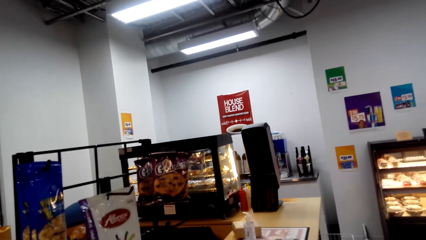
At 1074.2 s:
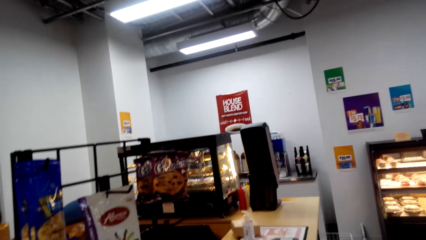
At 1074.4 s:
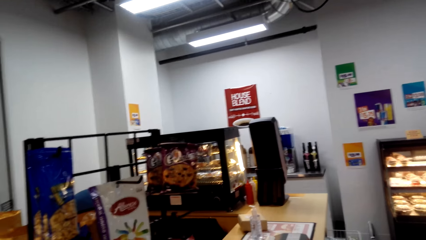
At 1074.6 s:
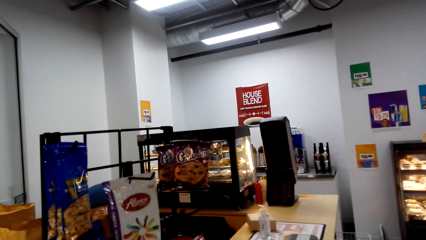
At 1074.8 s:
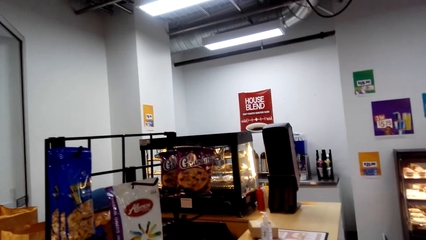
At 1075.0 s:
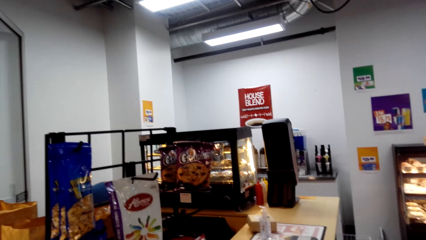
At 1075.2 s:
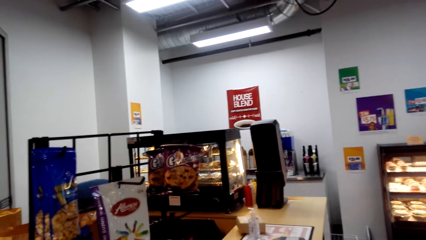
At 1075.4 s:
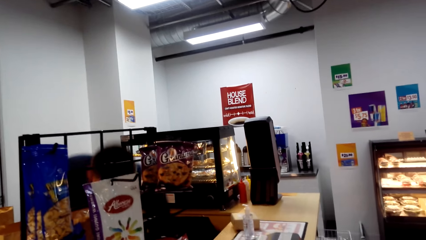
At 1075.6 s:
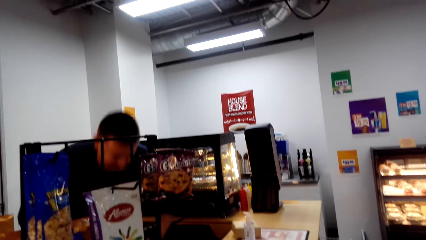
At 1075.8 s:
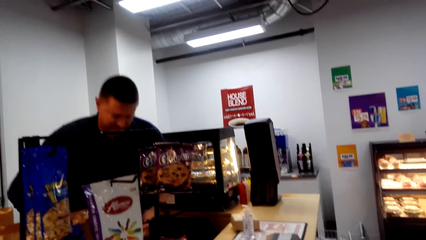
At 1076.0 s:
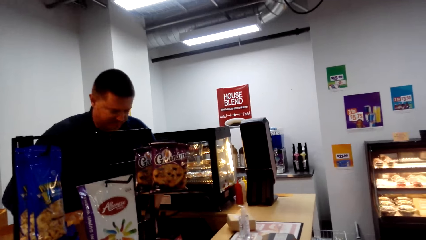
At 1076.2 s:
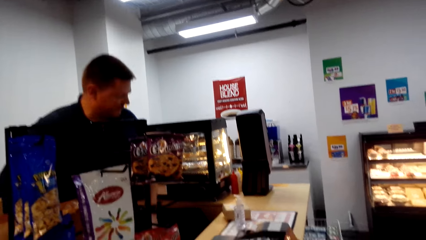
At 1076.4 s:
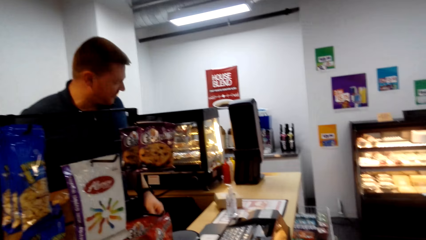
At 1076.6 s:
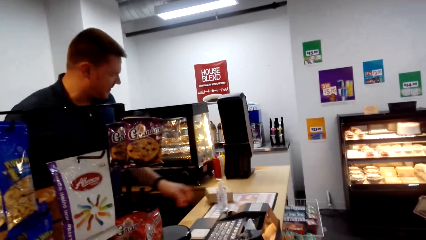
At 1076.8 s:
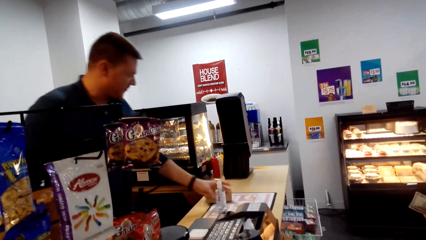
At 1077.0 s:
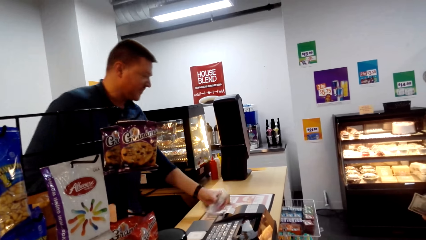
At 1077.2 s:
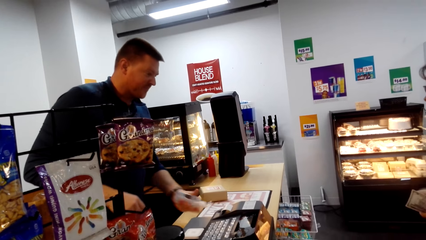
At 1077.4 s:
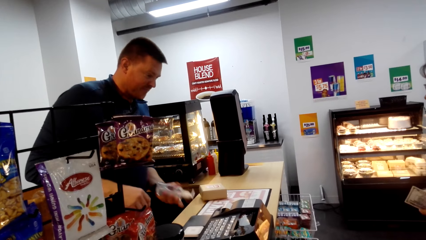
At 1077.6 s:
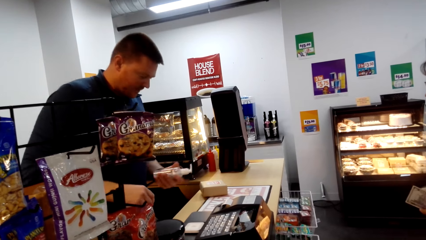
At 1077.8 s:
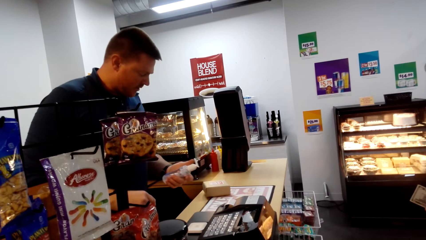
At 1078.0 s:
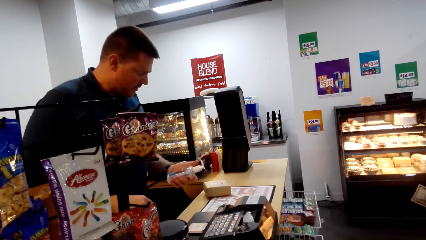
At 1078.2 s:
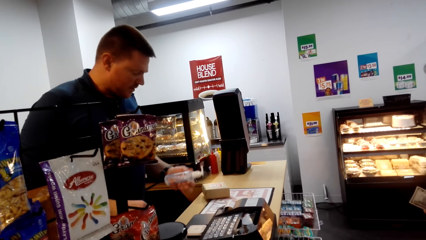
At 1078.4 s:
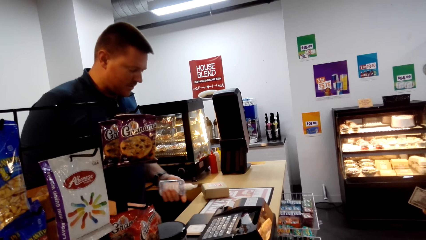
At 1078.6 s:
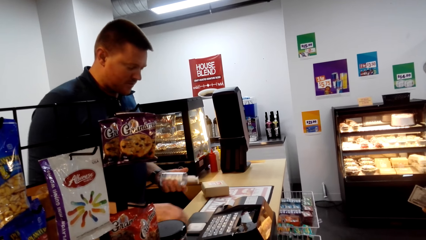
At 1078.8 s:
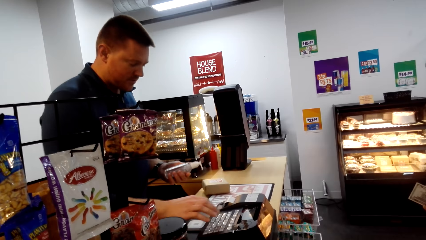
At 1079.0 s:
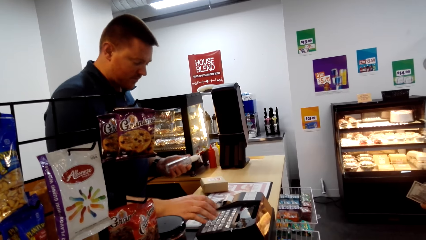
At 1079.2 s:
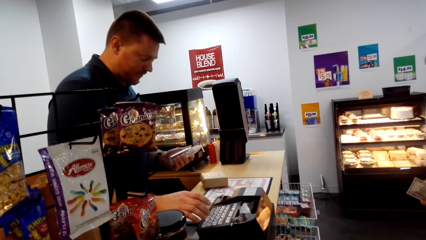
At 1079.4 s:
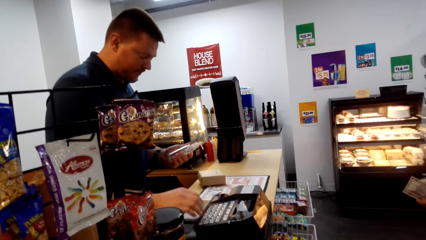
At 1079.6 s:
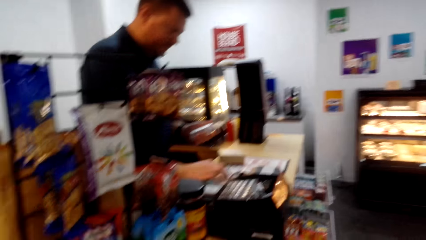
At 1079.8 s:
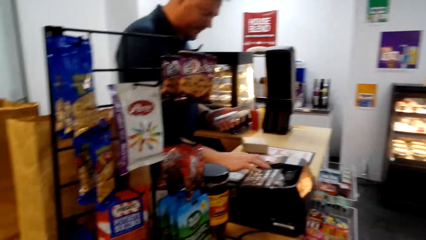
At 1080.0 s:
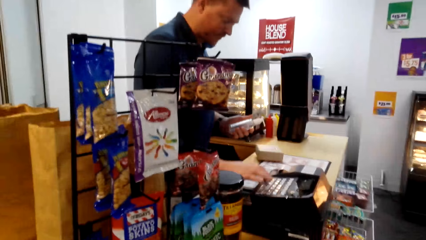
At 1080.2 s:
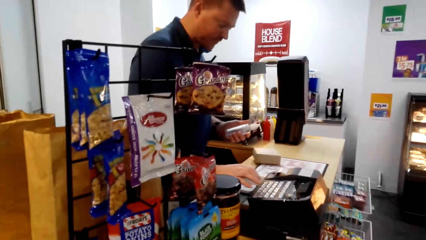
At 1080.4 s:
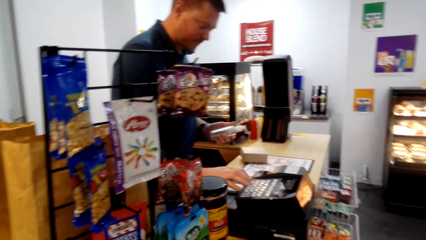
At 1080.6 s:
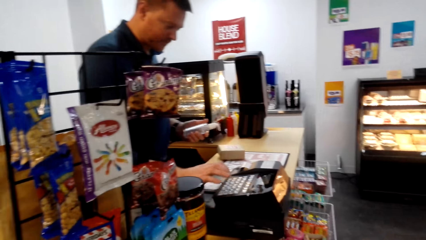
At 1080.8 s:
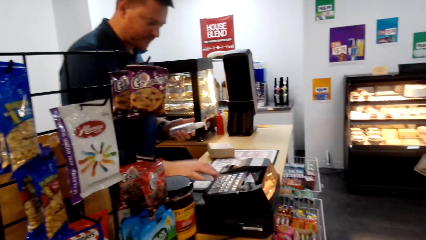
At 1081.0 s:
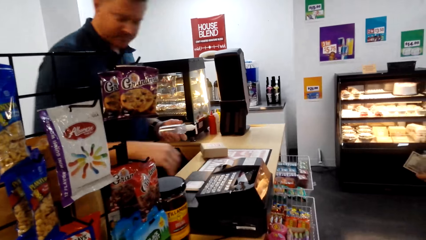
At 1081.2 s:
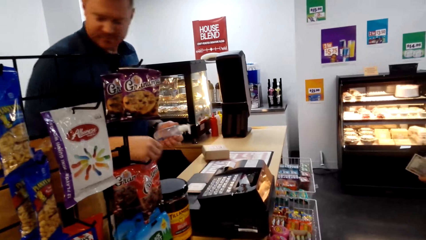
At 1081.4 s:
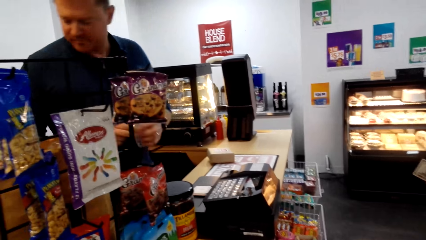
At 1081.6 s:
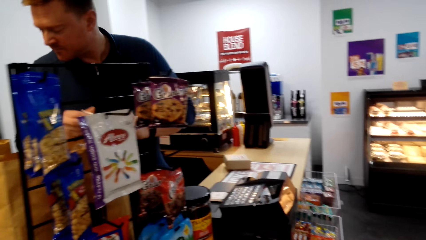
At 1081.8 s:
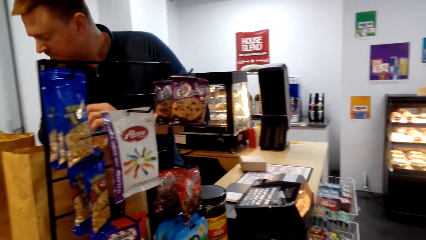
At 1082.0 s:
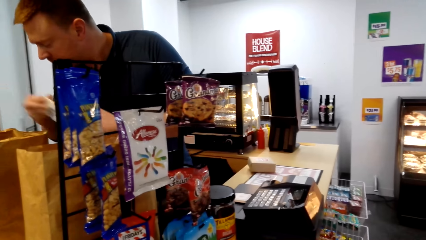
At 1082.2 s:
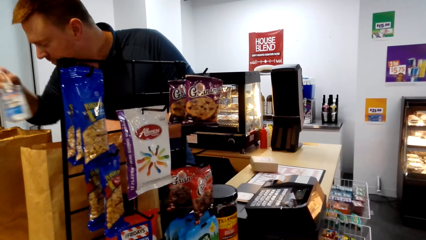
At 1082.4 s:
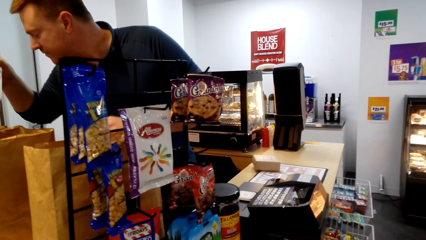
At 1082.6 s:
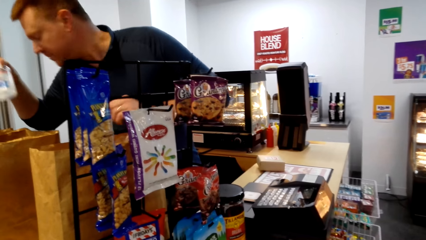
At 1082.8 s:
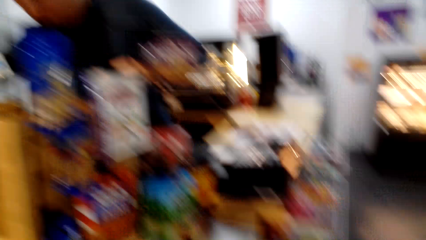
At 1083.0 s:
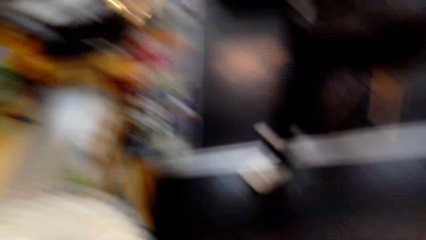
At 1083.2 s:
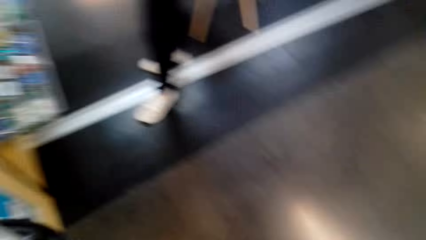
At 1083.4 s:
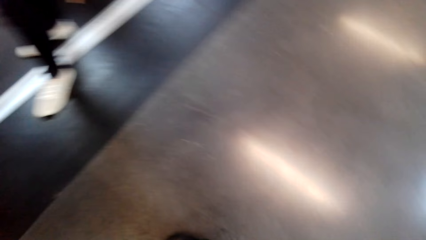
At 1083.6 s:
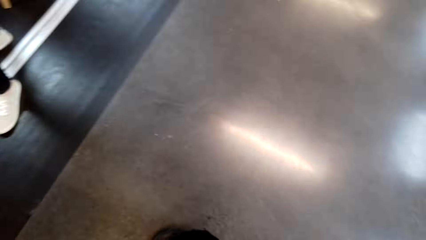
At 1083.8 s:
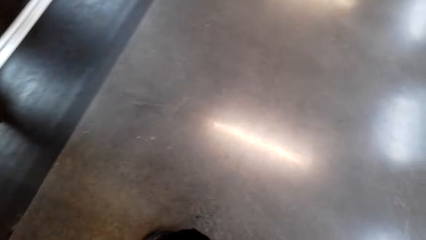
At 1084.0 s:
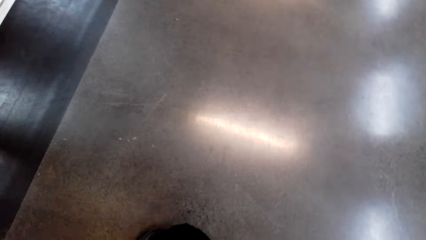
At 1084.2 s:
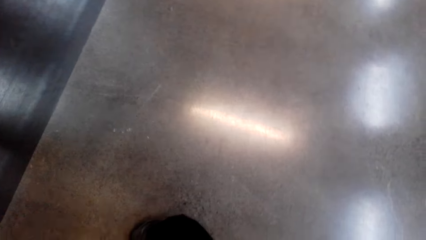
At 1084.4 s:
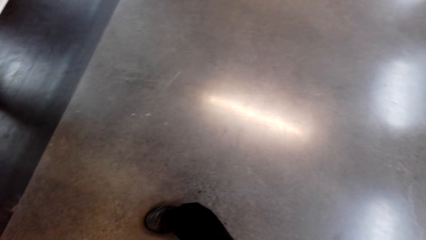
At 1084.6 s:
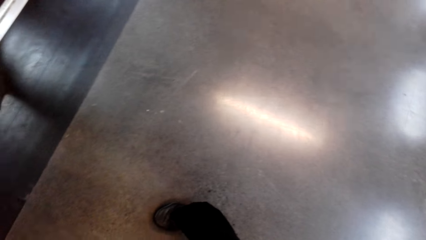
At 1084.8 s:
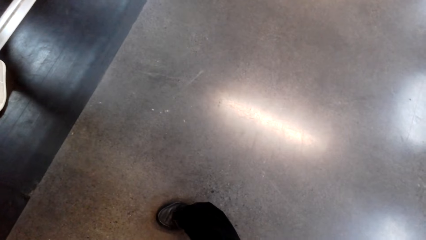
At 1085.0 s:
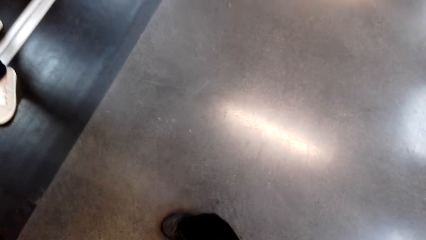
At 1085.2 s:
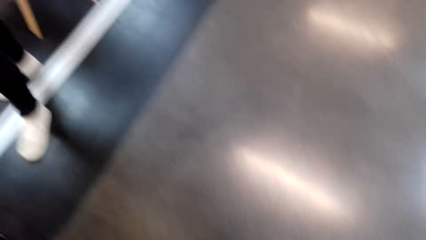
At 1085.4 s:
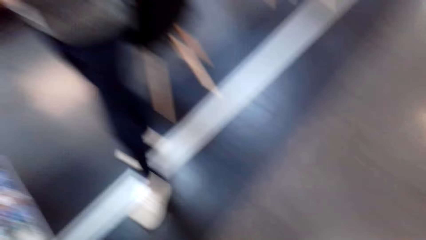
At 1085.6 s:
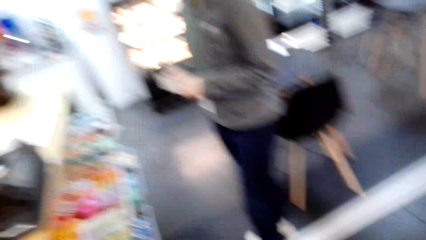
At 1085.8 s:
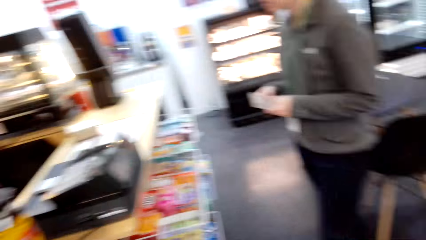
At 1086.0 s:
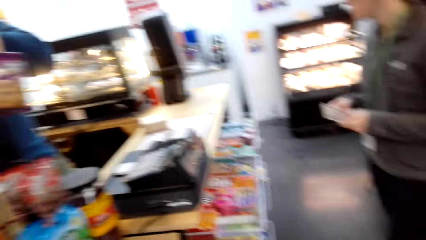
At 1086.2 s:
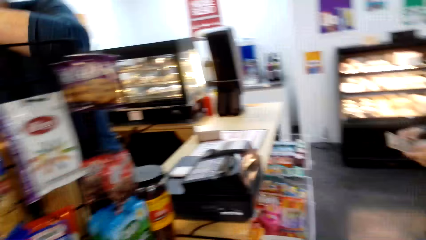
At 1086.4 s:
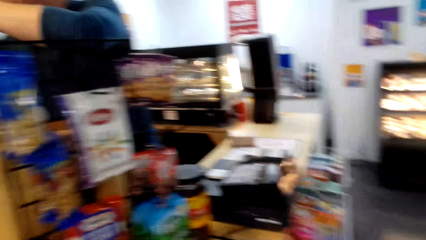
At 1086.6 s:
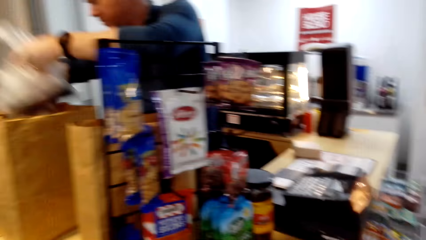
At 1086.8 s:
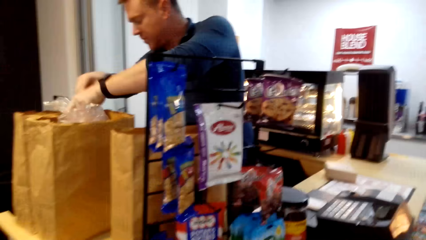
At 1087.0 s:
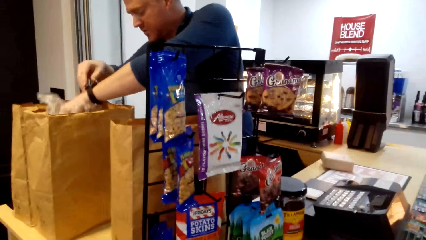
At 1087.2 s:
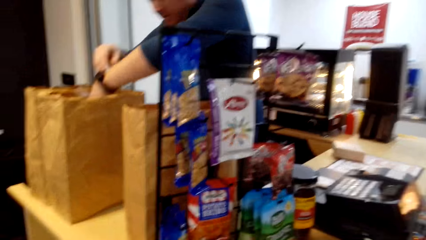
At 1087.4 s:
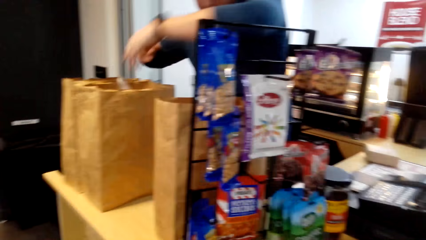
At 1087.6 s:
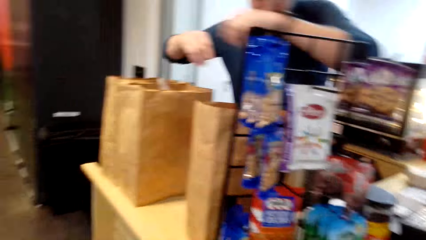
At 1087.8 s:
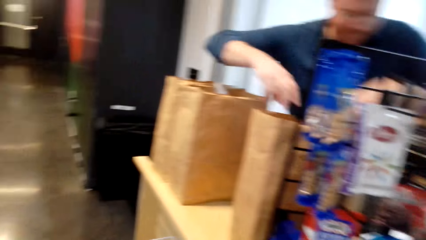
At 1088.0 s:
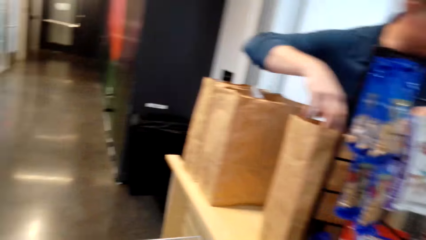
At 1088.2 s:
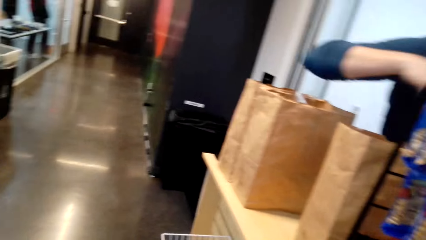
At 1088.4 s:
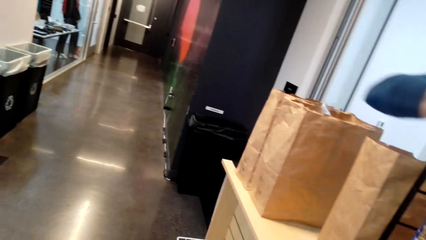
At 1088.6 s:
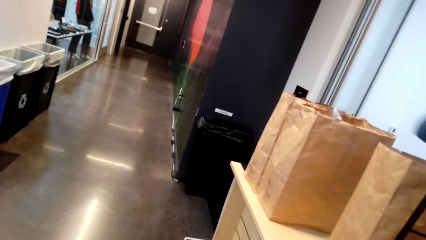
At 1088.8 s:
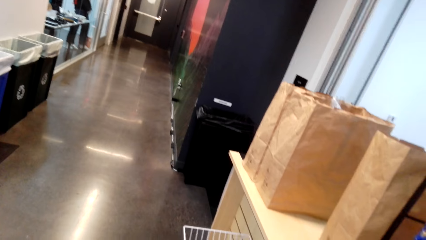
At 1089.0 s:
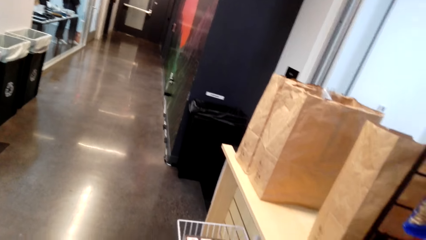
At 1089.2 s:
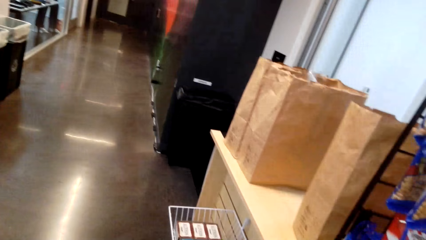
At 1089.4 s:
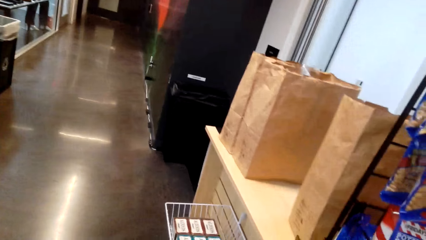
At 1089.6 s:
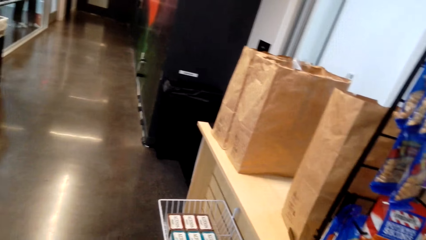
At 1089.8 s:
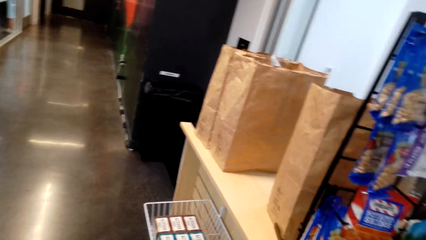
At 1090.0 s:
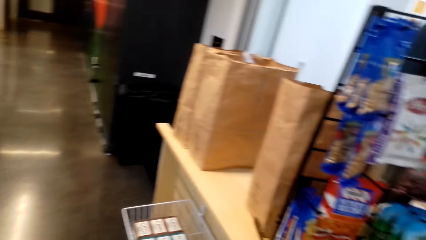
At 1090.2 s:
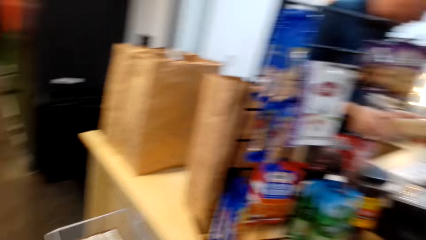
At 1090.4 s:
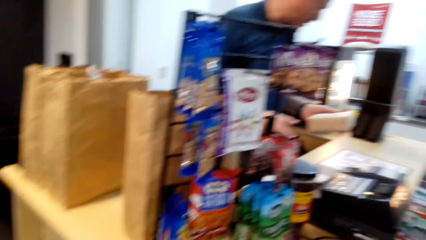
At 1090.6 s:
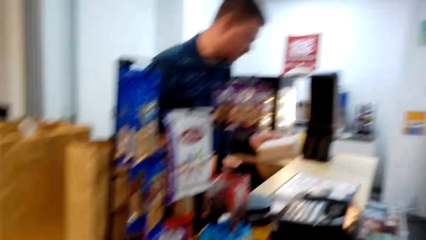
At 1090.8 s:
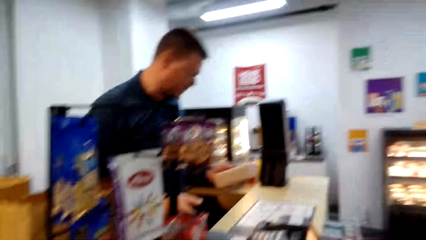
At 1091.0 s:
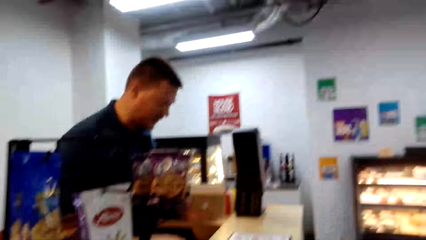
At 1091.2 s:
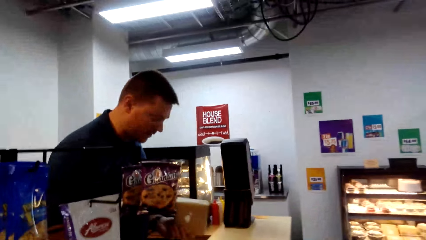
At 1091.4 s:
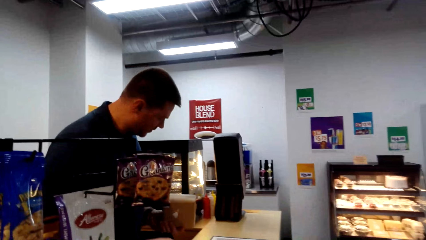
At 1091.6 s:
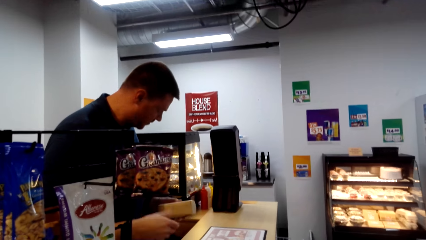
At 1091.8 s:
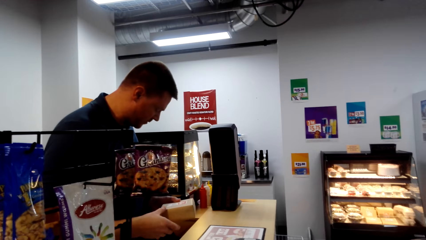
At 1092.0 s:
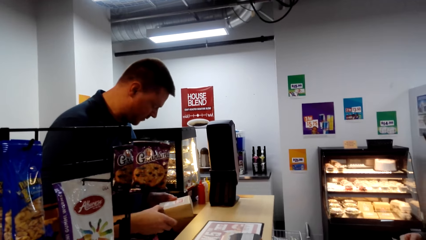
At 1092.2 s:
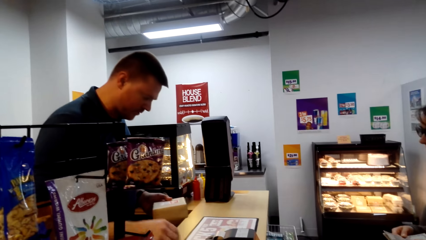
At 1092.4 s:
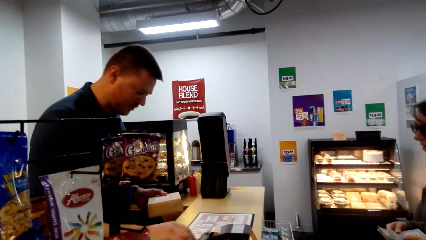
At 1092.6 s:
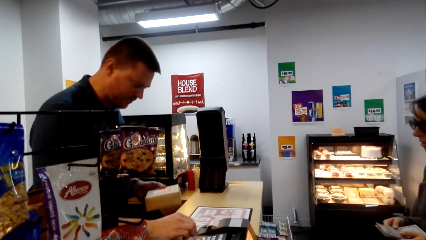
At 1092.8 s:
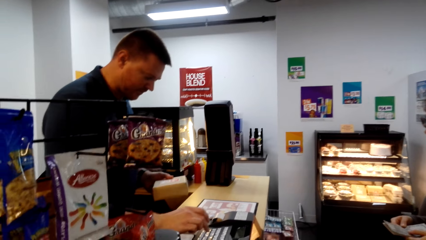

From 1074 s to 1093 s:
A cashier picks up a bottle from the counter. The cashier dials on the cash register. The cashier scans the product. The cashier puts the bottle in the brown shopping bag. The camera wearer looks at the floor. The cashier puts a package in the brown shopping bag. The cashier looks at a packet.
